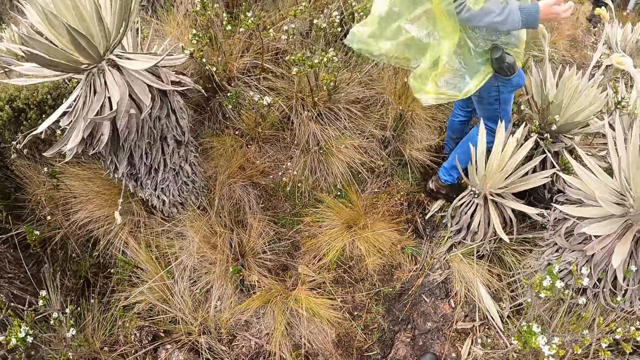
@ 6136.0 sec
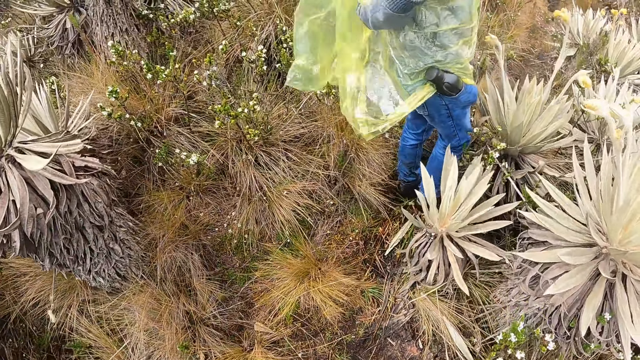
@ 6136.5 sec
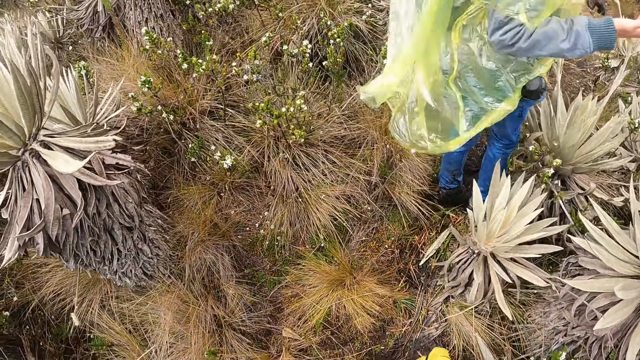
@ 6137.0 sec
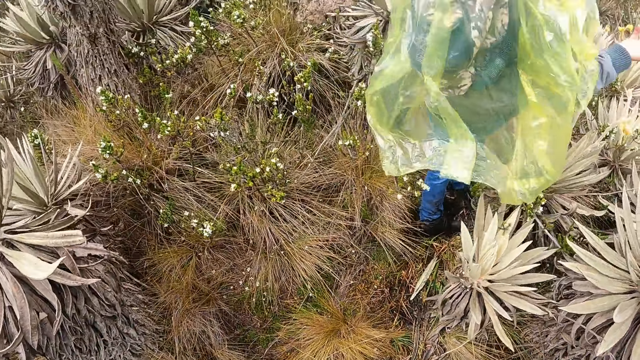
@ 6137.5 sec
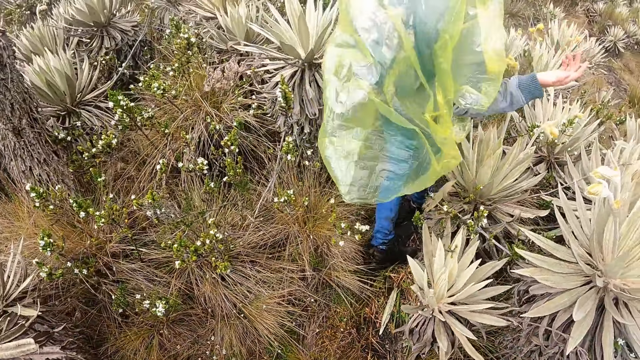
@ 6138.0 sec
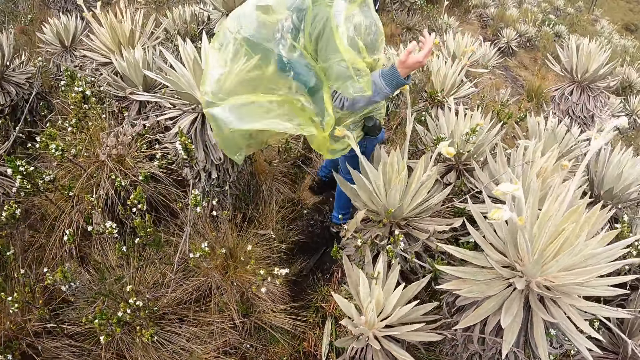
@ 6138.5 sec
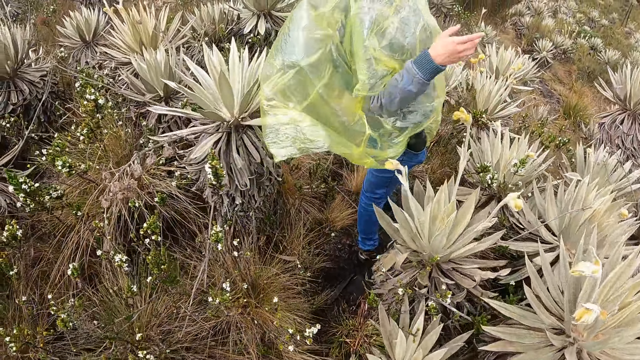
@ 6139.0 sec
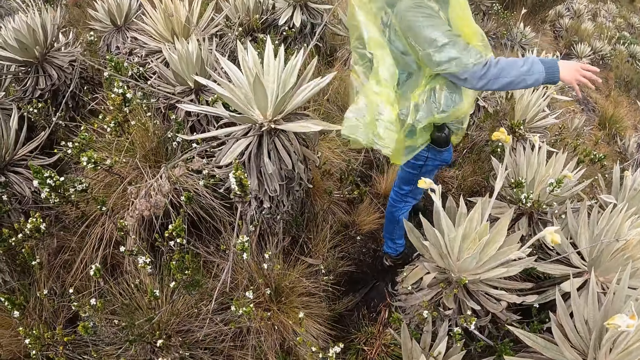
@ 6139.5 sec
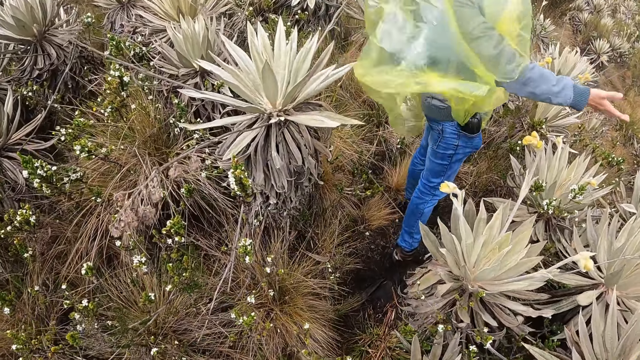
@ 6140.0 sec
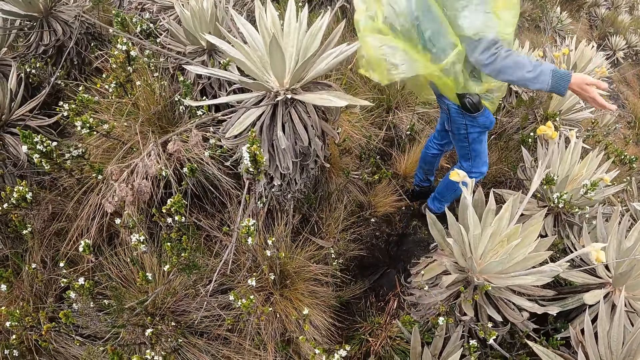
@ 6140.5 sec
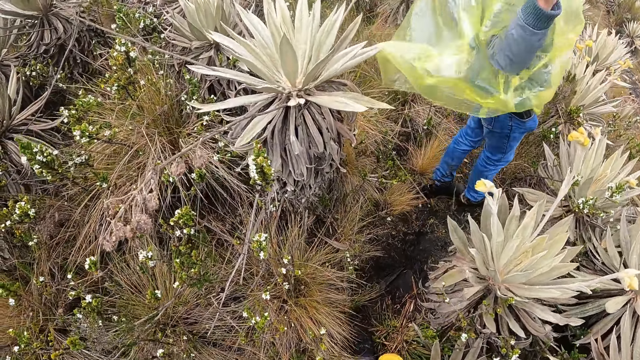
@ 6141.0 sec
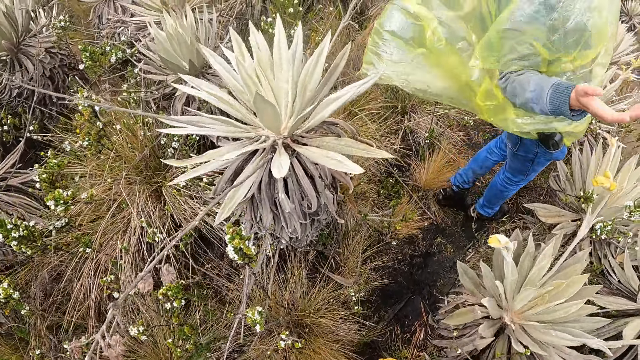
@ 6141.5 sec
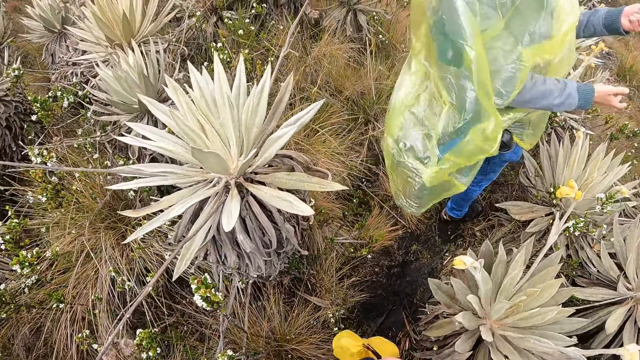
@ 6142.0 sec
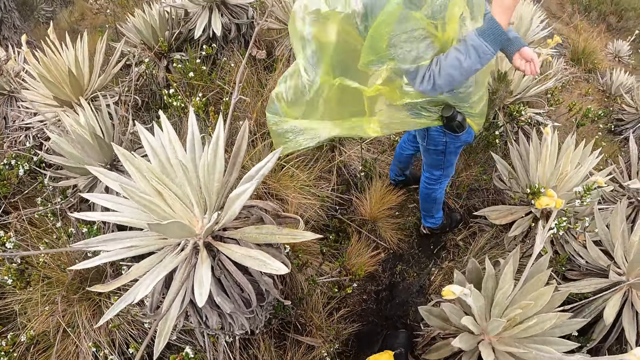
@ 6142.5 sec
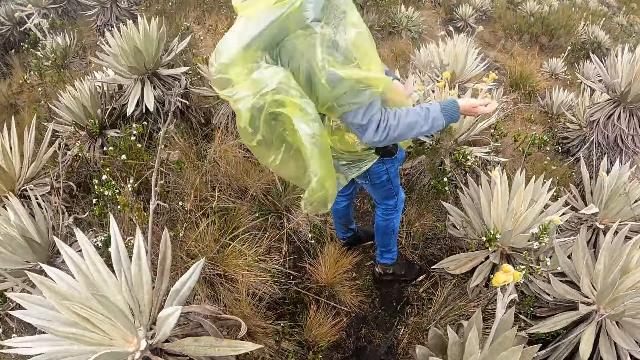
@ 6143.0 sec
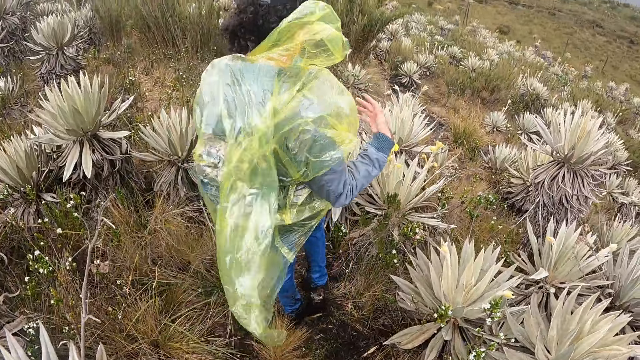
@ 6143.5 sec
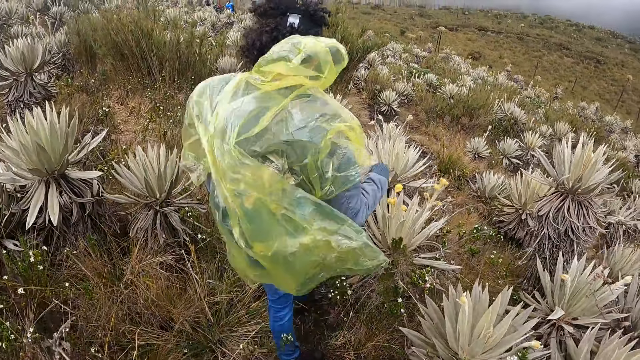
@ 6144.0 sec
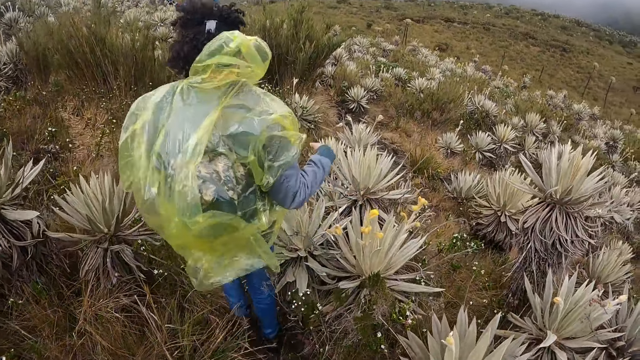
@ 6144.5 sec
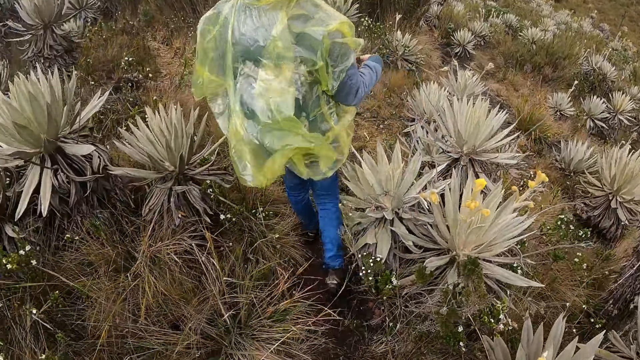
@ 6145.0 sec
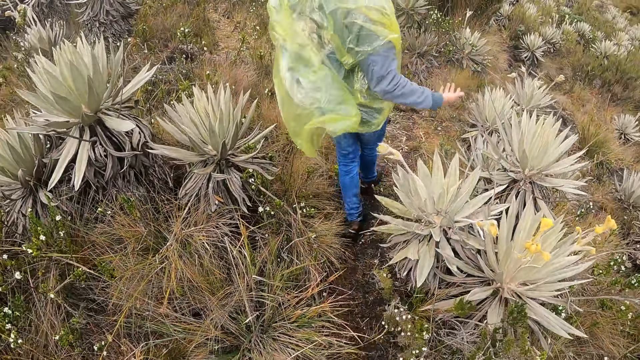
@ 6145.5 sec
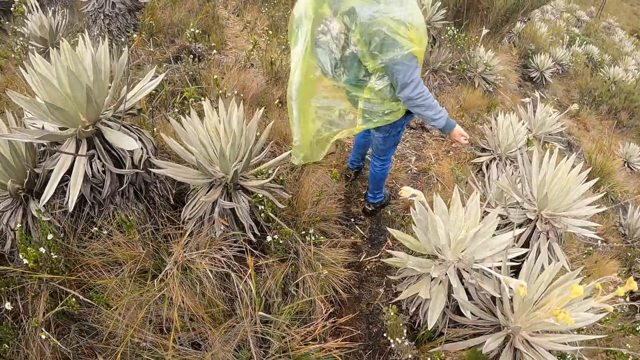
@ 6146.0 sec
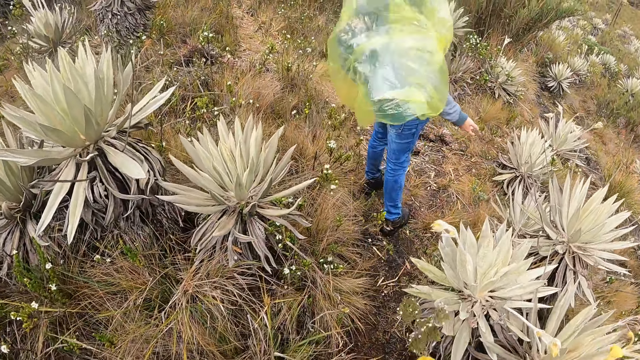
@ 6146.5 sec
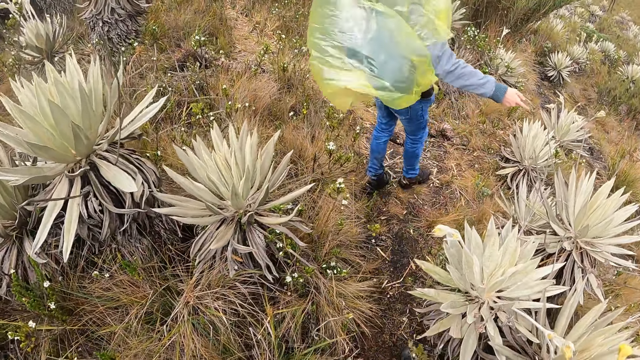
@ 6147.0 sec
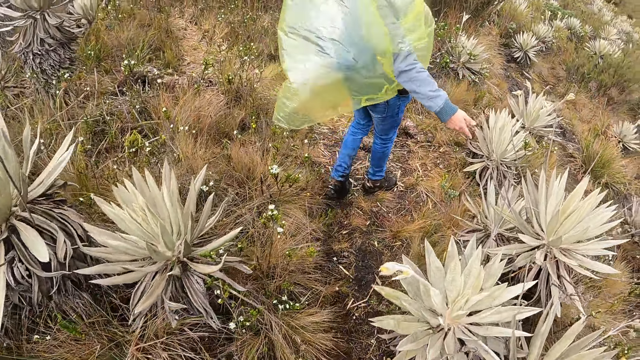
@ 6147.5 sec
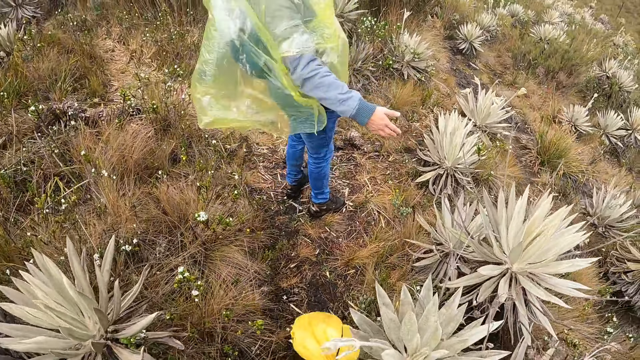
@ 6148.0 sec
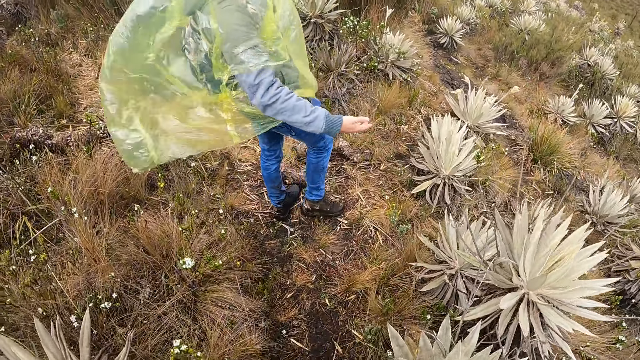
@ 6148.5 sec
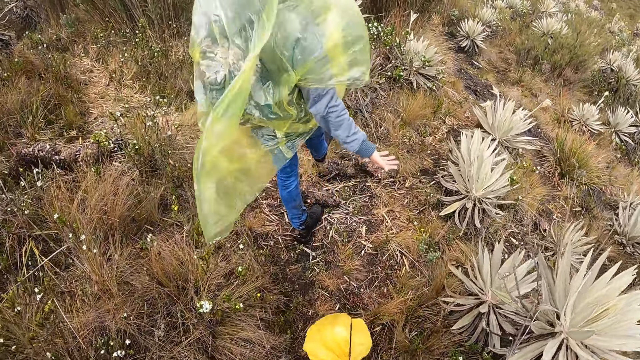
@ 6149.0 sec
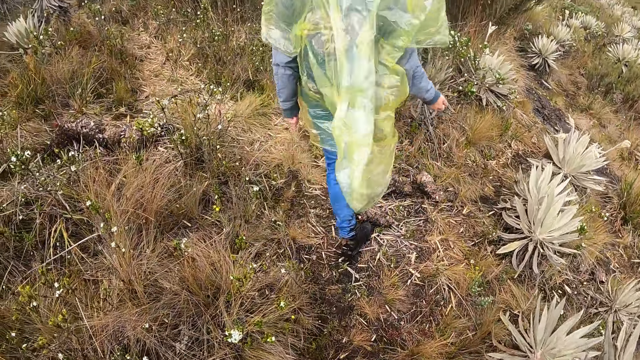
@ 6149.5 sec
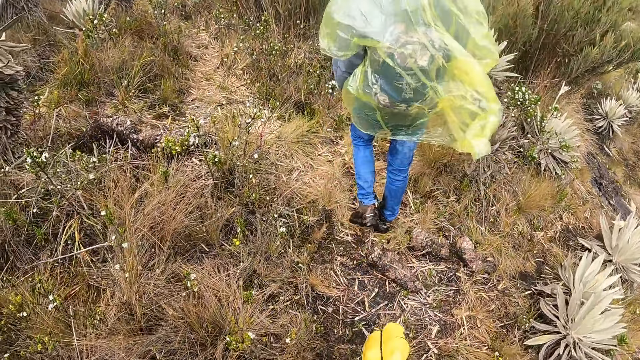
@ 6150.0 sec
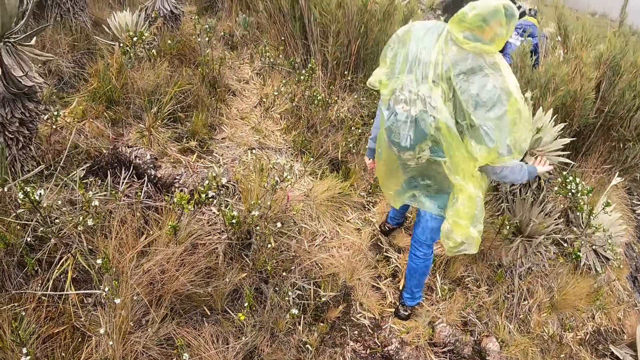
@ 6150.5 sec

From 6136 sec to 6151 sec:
A woman walks. The woman moves her hand. The woman walks. A man points at a Tikumu plant with his right hand.

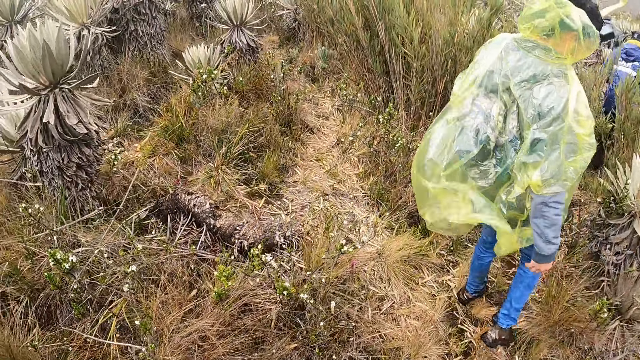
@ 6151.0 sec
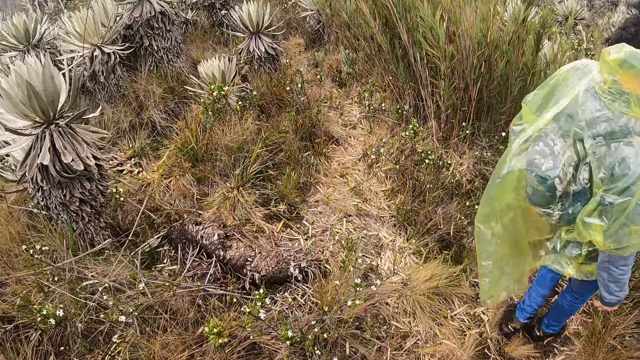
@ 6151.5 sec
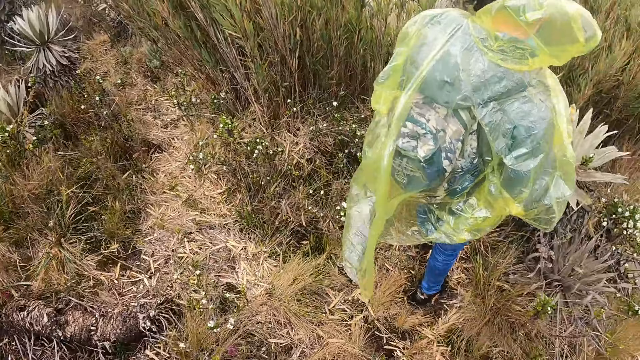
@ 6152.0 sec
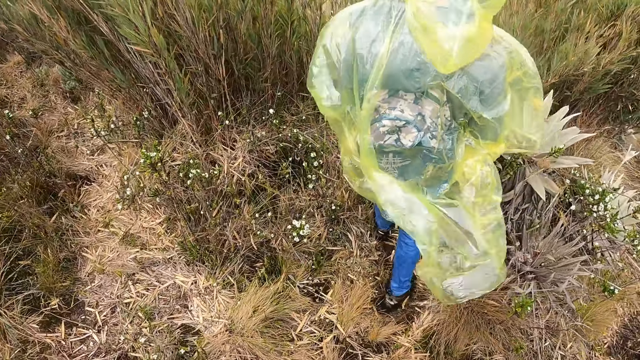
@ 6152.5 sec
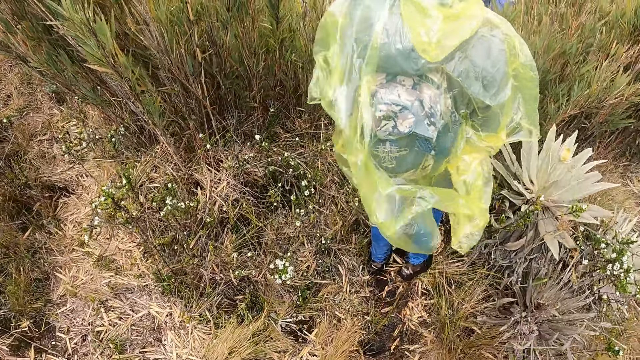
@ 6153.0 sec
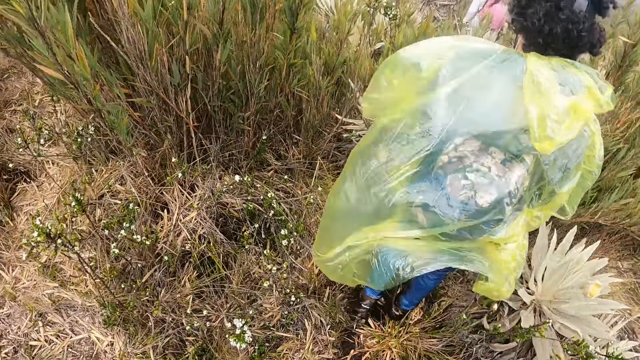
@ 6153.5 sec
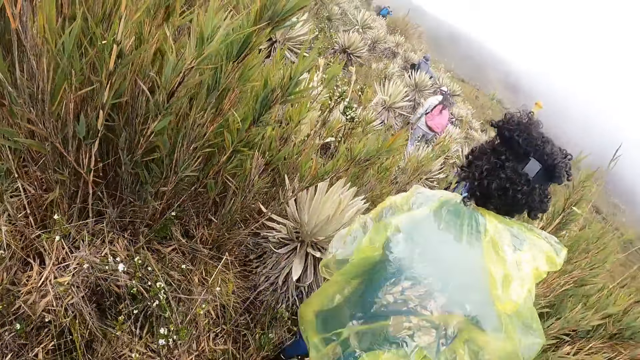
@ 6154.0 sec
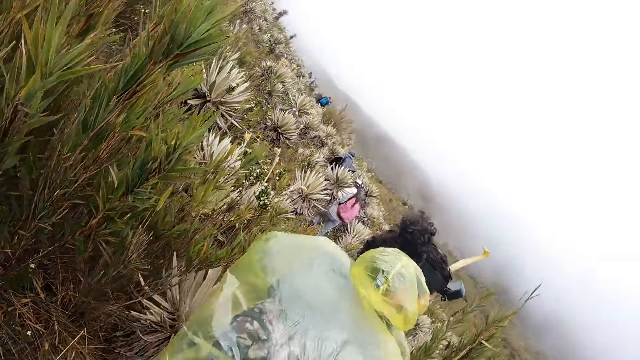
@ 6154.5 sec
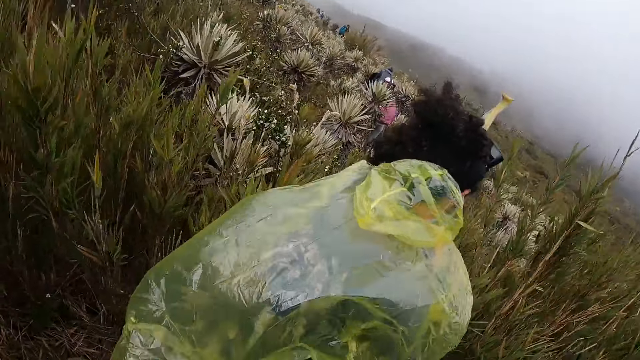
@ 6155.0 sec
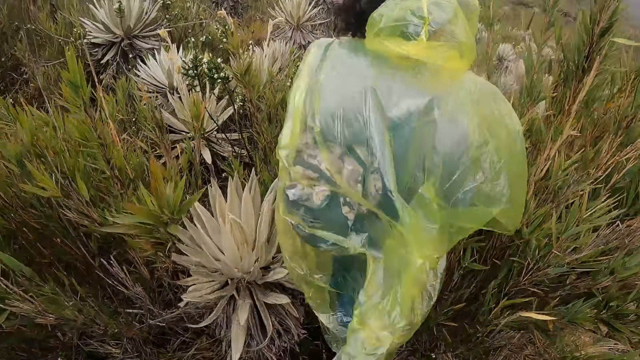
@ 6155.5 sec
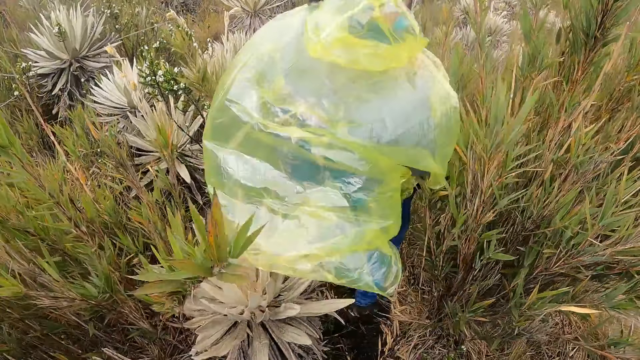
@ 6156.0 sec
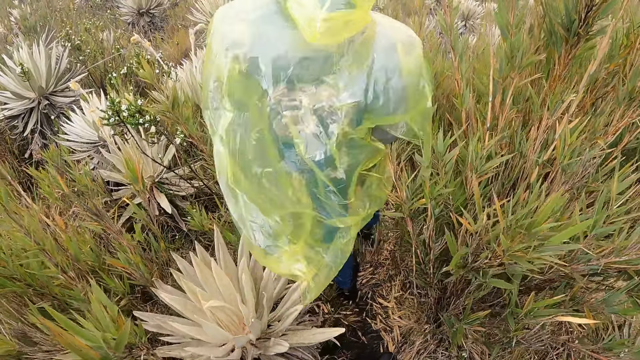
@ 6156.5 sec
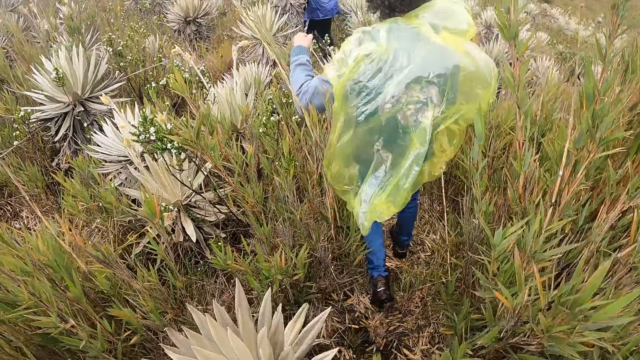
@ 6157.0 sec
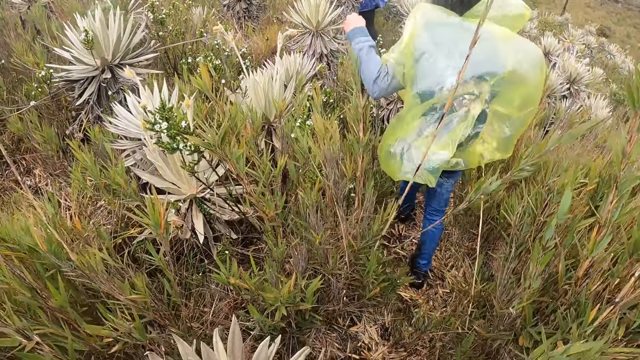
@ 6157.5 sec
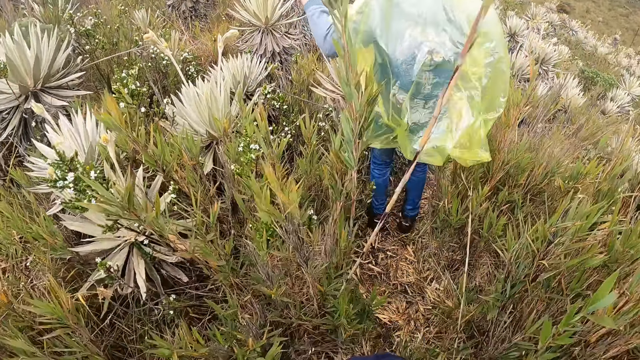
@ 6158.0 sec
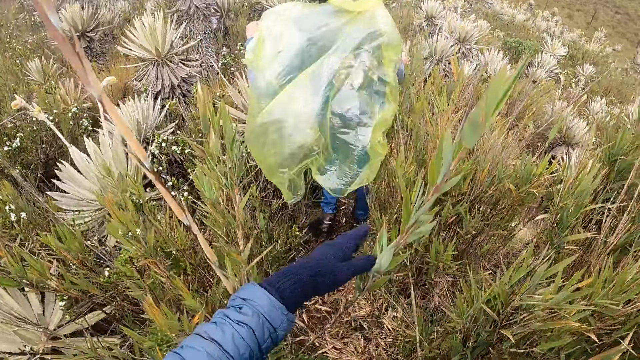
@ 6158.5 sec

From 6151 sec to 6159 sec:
The camera wearer pushes a plant stem with his left hand.
